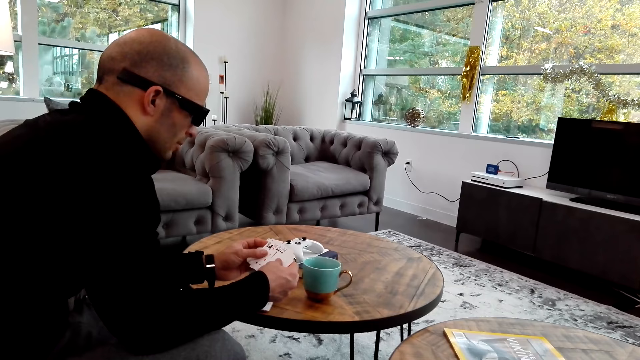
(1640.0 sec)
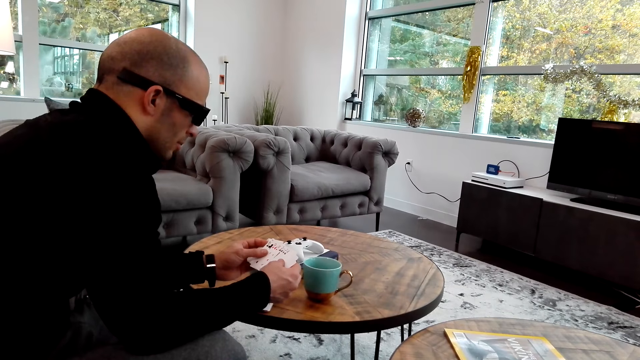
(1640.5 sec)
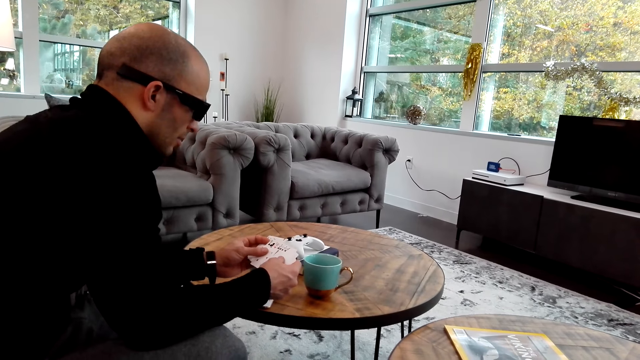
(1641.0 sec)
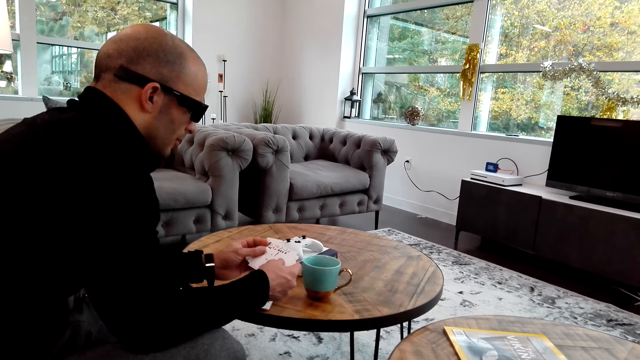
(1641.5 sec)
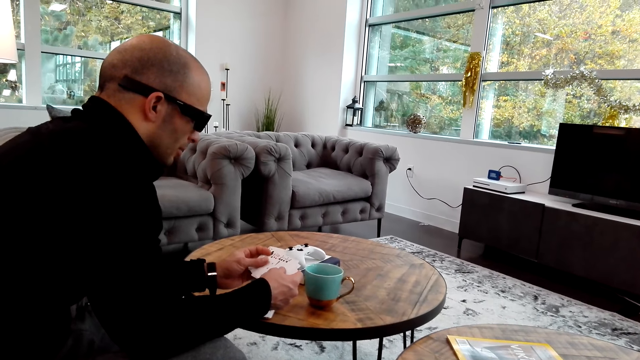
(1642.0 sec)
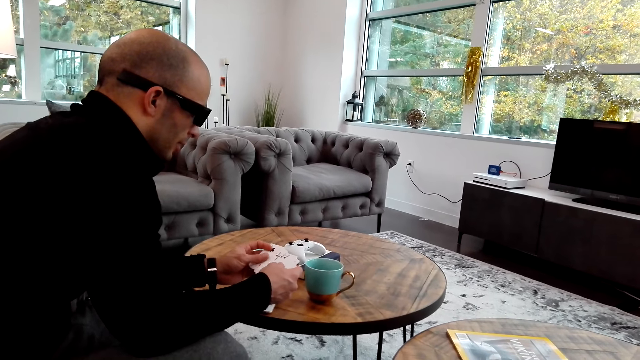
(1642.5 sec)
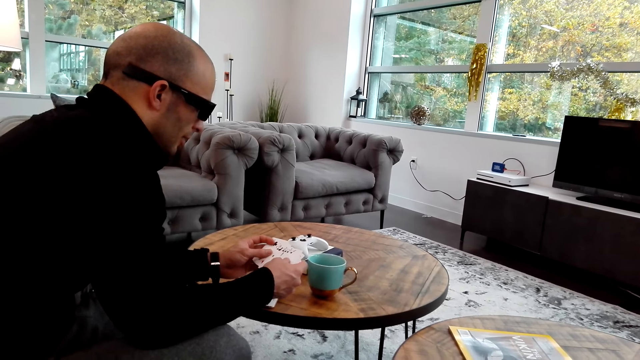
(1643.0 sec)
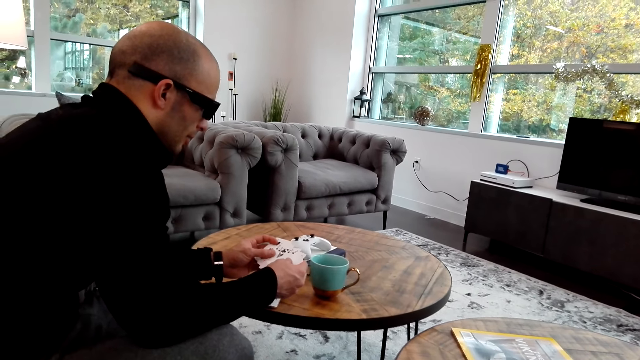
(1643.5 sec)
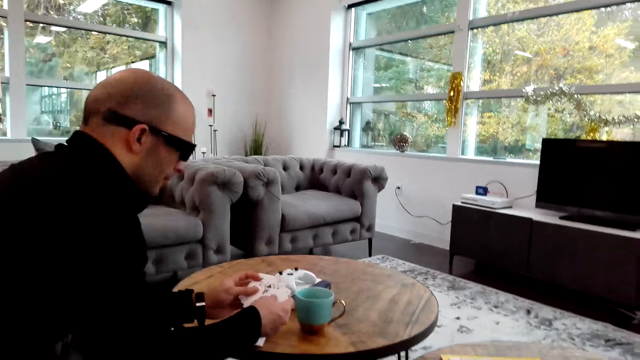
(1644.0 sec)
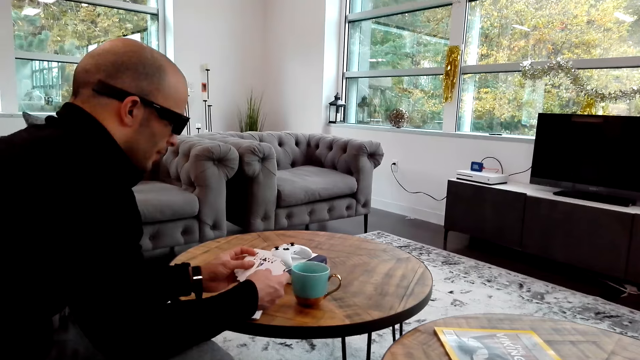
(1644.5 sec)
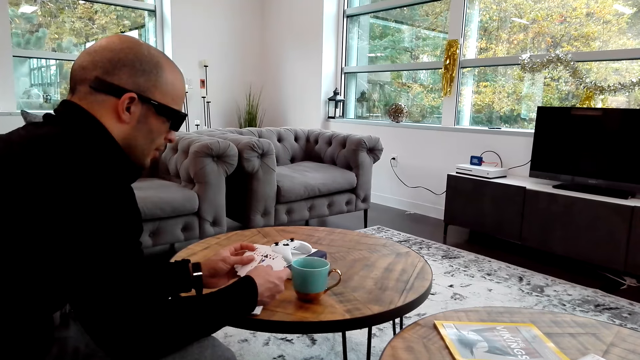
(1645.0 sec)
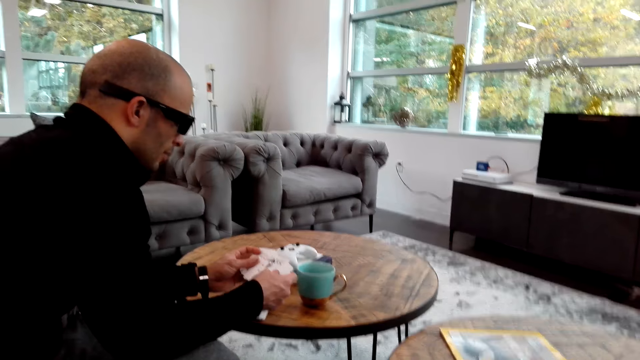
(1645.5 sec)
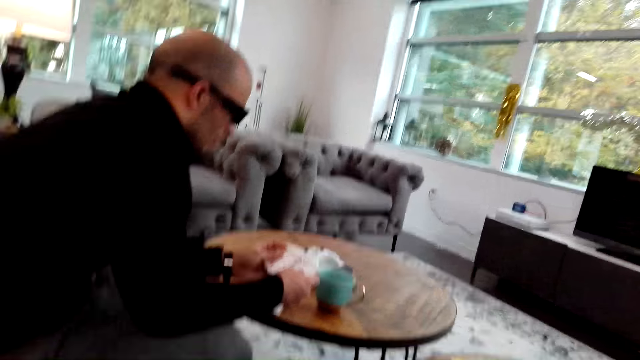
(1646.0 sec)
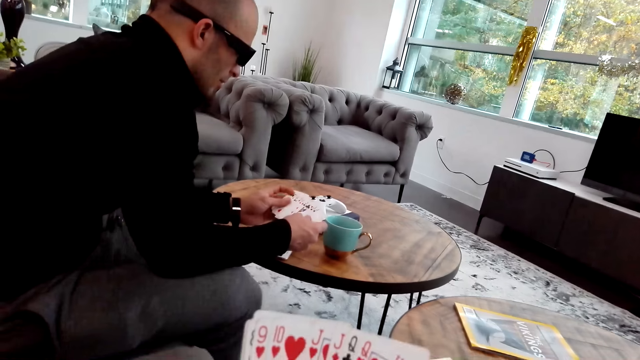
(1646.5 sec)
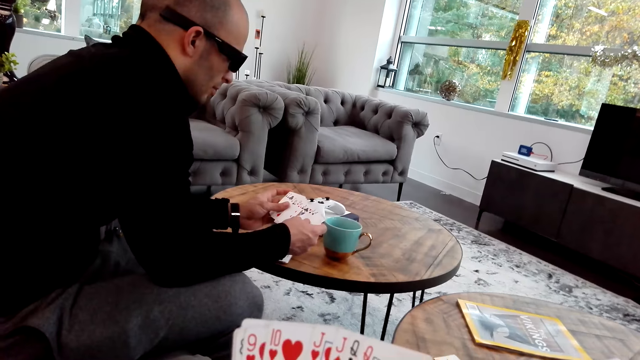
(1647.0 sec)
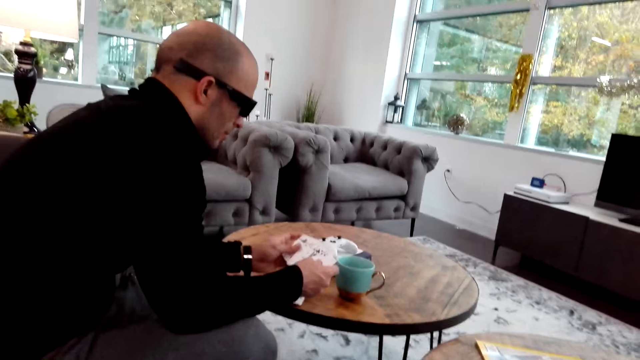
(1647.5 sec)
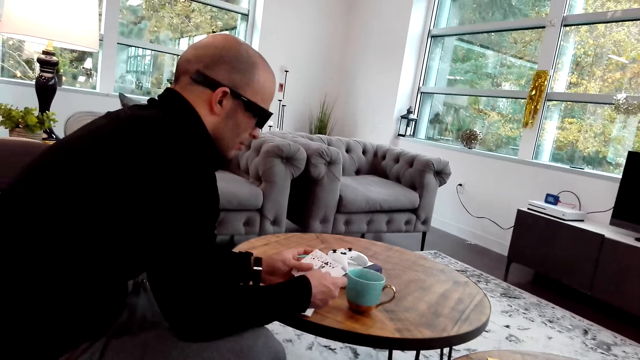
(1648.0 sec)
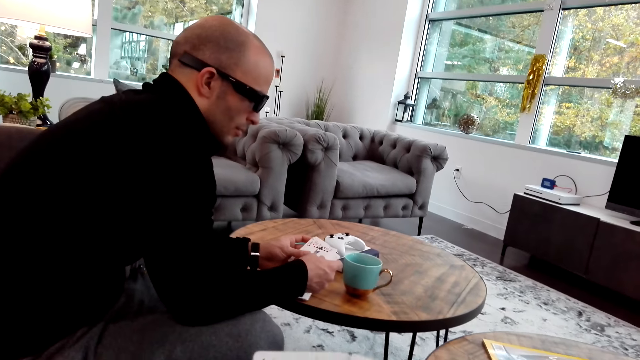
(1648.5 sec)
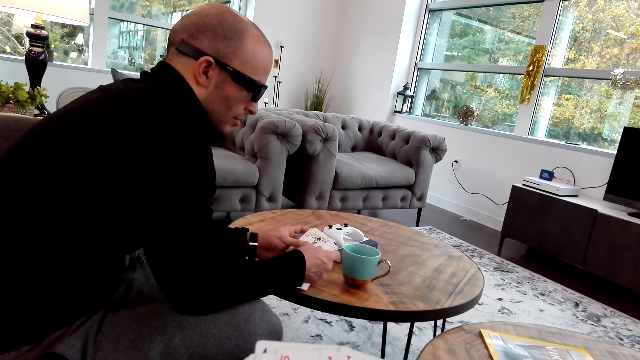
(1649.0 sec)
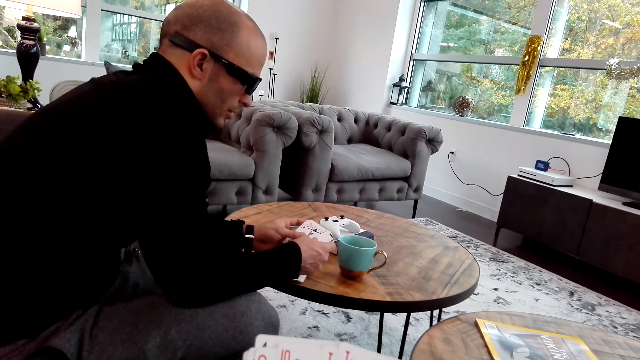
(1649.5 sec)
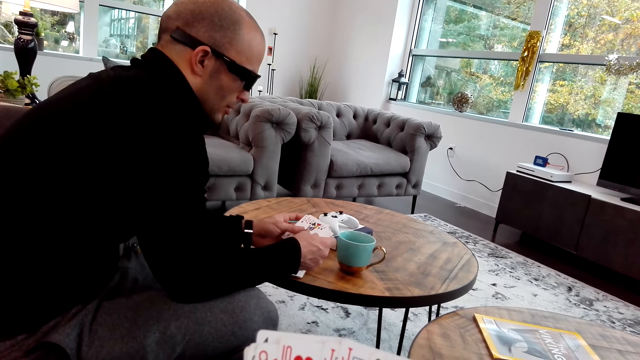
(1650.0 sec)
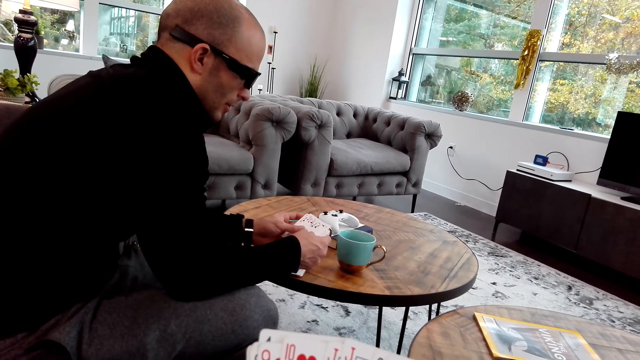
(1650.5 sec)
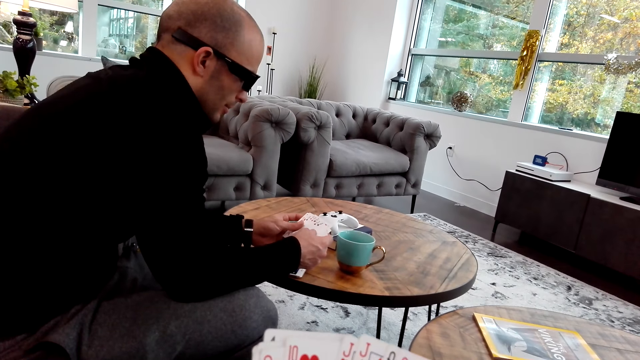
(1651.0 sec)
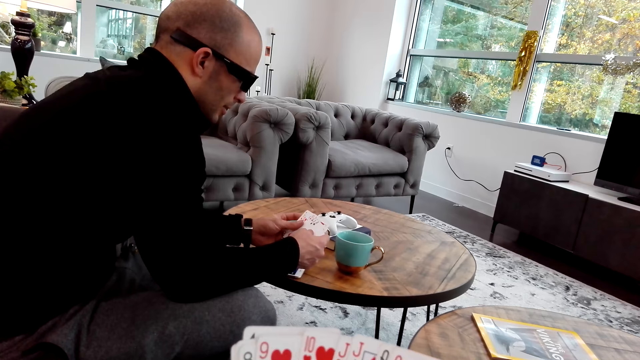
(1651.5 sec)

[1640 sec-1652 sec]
The camera wearer moves the card on the table. They hold the cards.

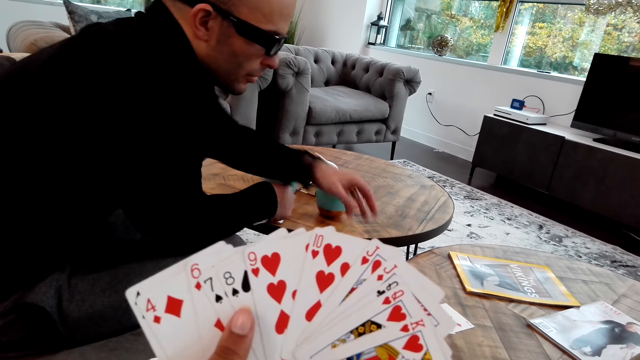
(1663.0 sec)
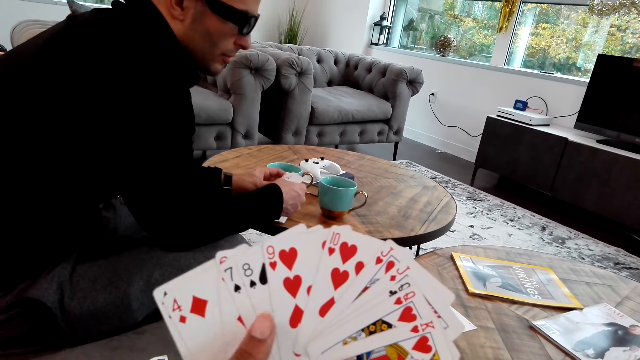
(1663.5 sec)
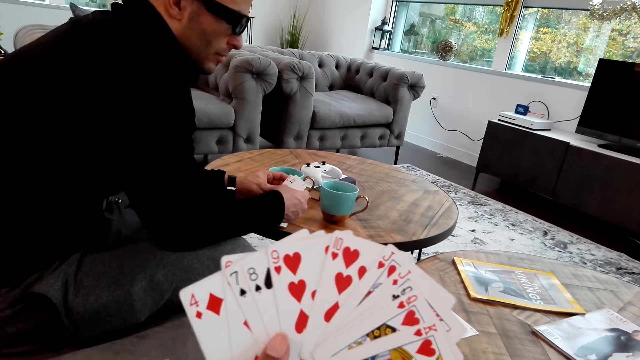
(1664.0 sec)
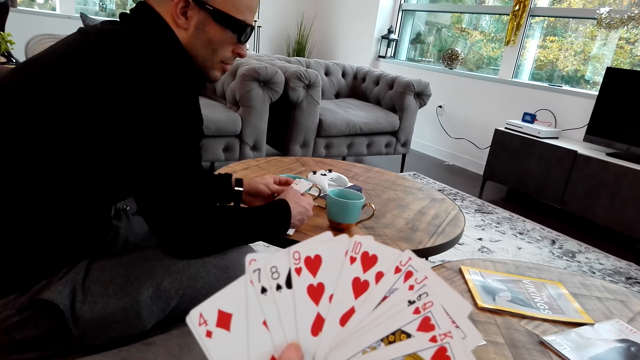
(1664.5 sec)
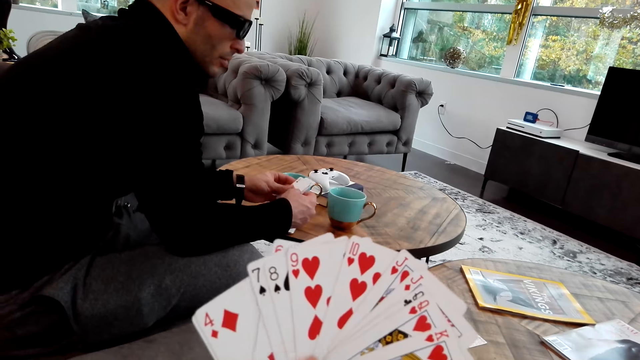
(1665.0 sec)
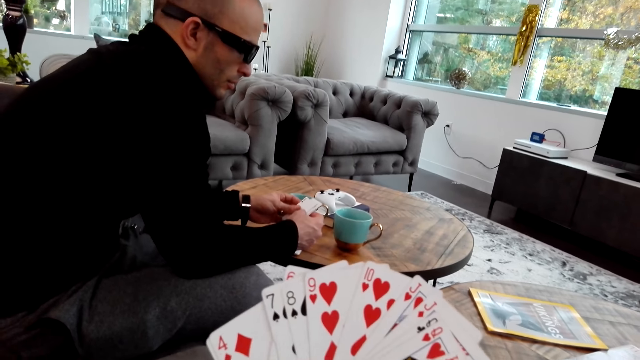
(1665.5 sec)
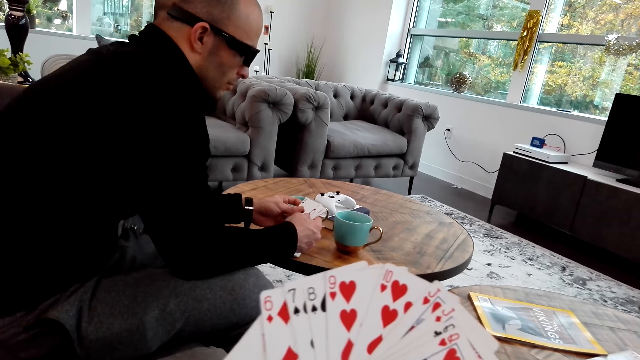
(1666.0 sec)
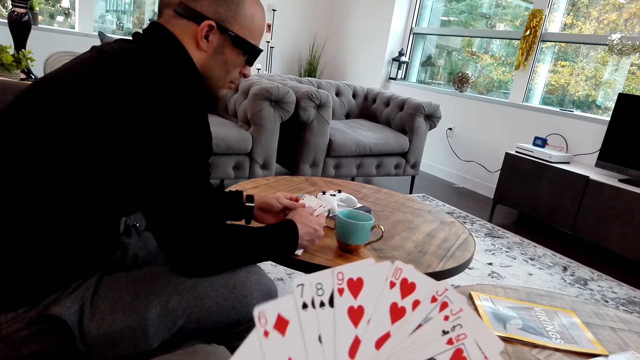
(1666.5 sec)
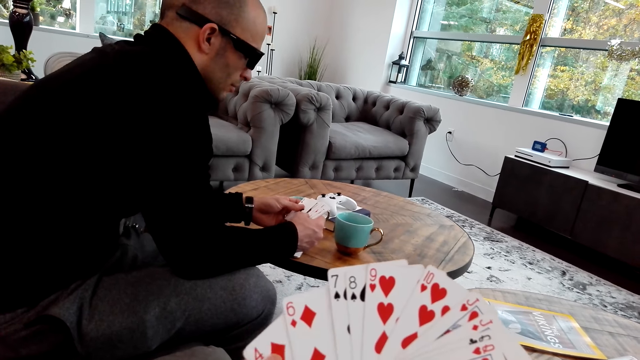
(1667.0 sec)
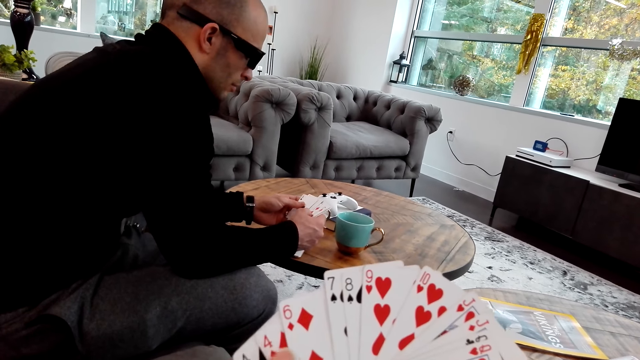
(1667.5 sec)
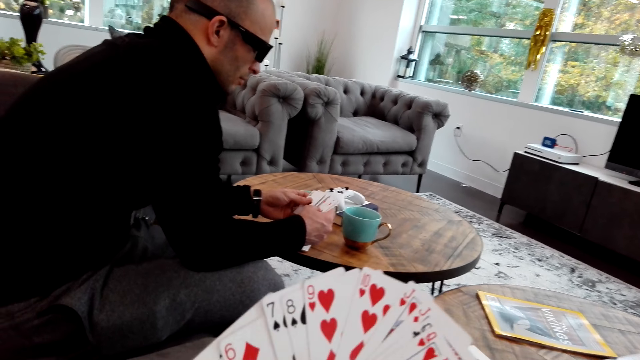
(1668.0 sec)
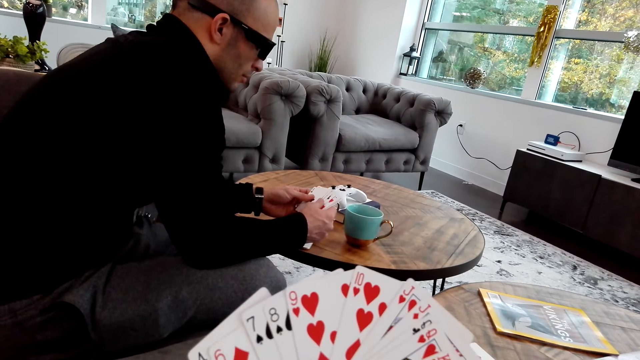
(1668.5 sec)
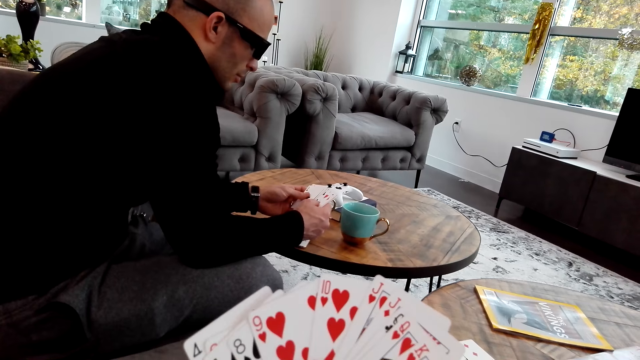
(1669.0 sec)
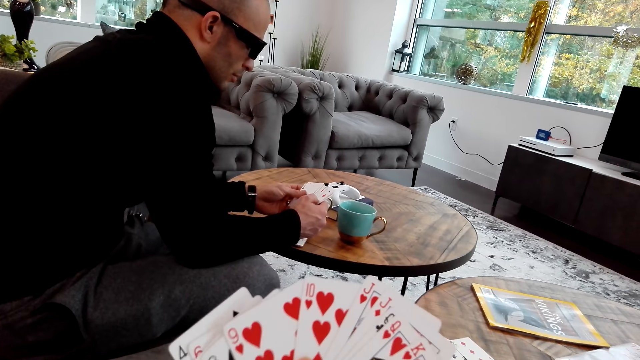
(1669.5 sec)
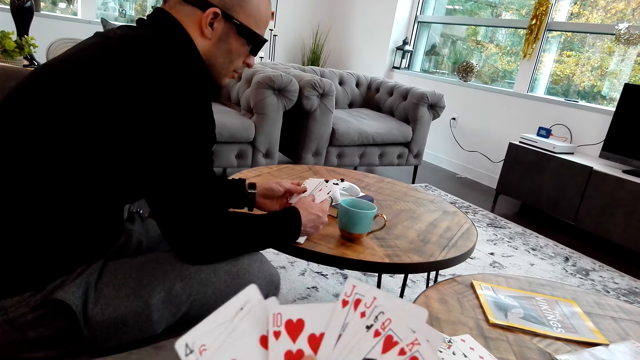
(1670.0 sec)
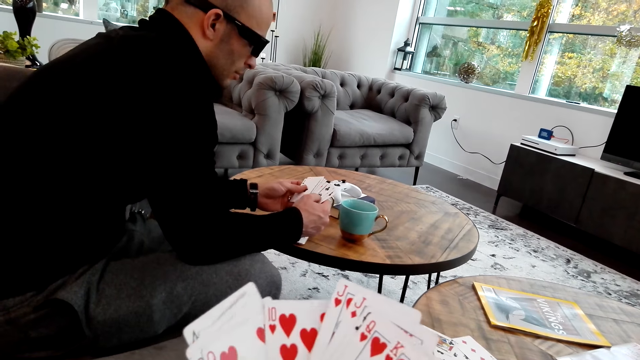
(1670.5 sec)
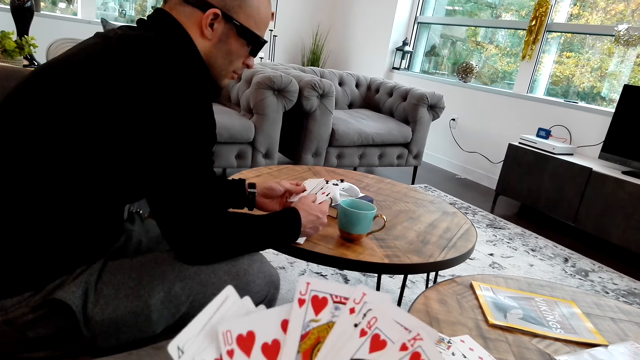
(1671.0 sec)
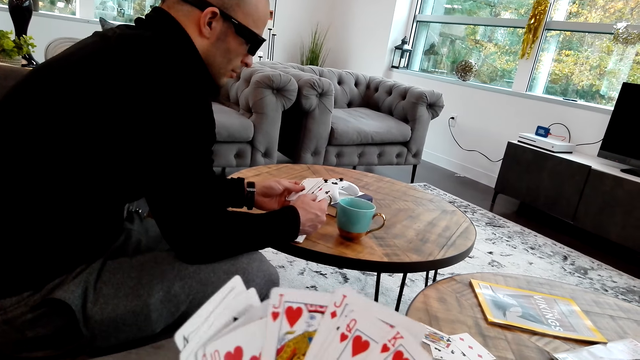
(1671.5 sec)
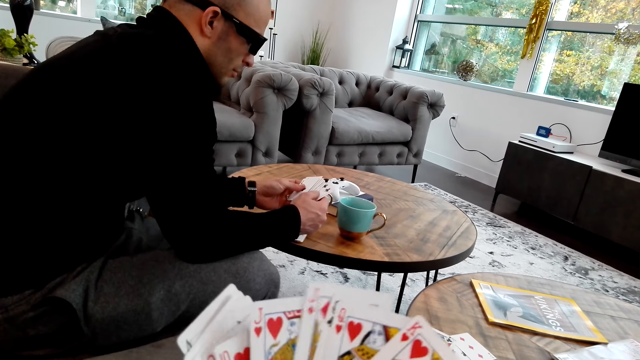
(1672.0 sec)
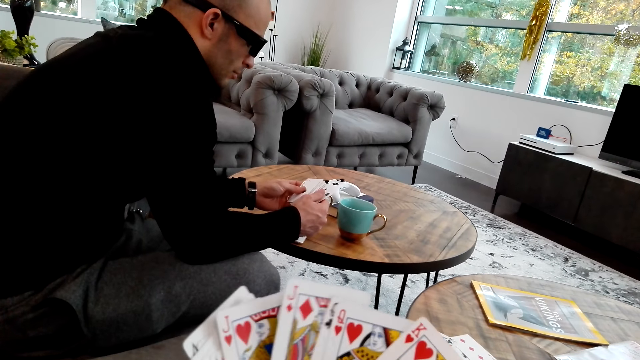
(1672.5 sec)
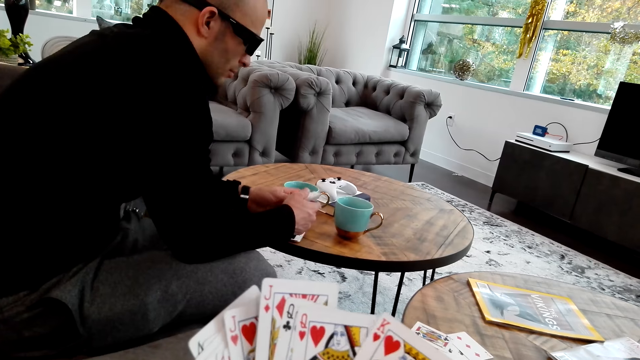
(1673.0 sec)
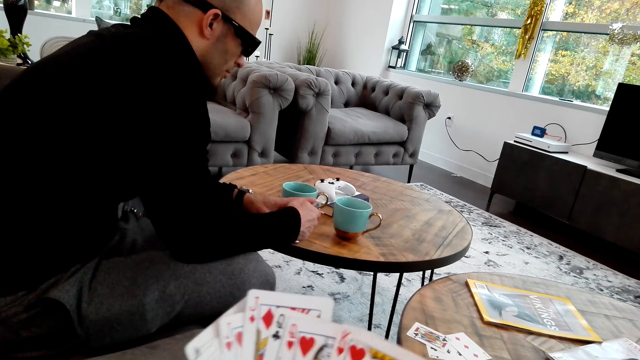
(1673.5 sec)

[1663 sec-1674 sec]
A person puts the card on the table. The person moves the card on the hand.
